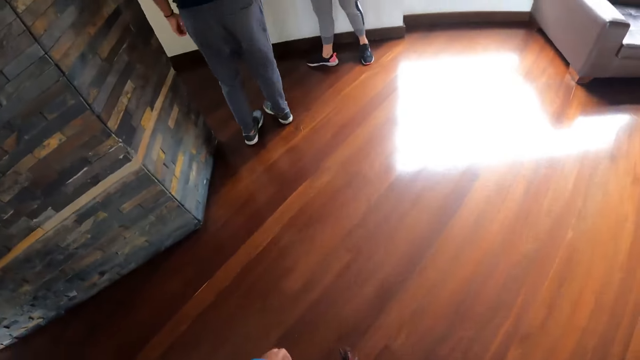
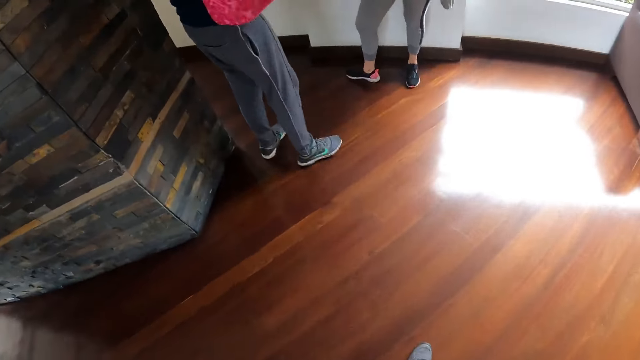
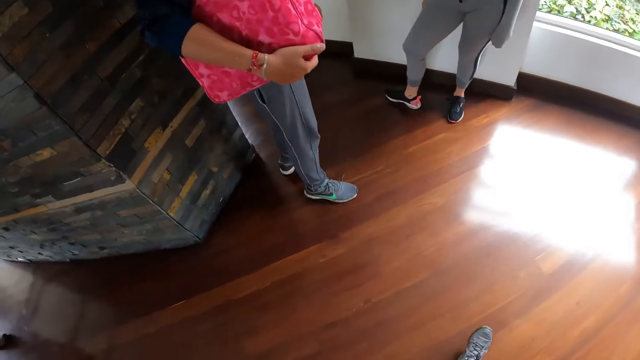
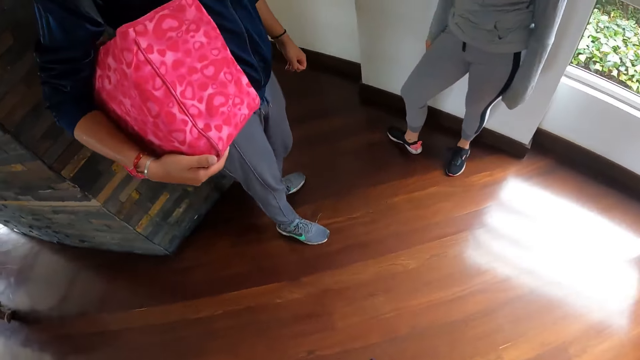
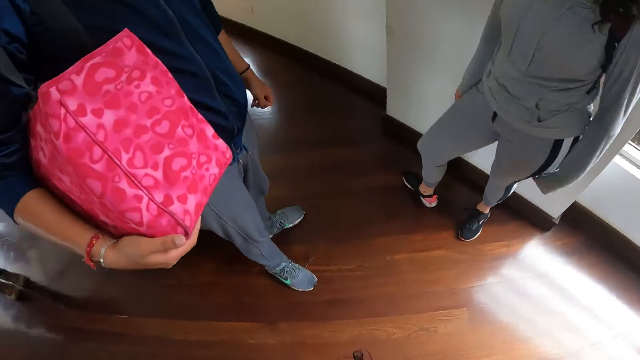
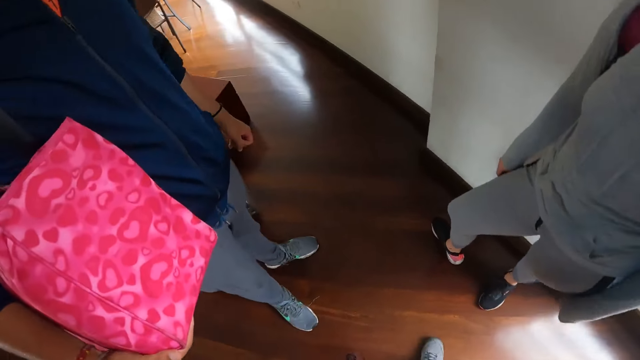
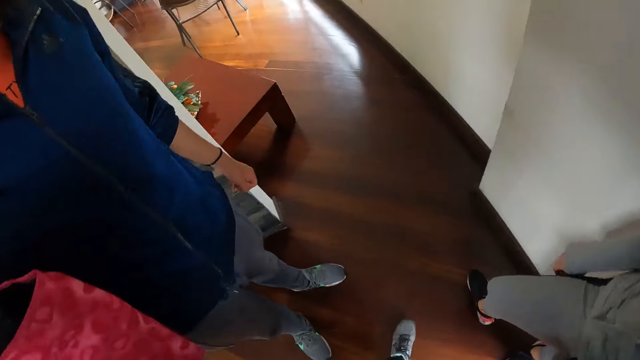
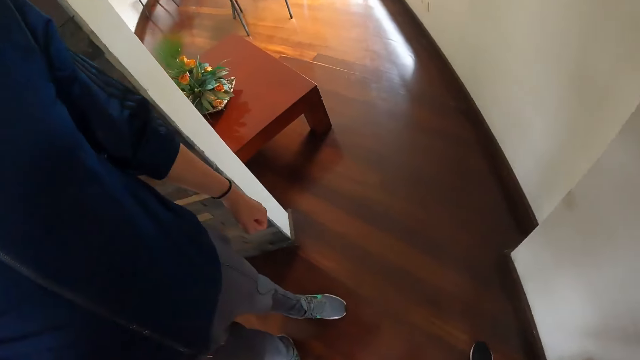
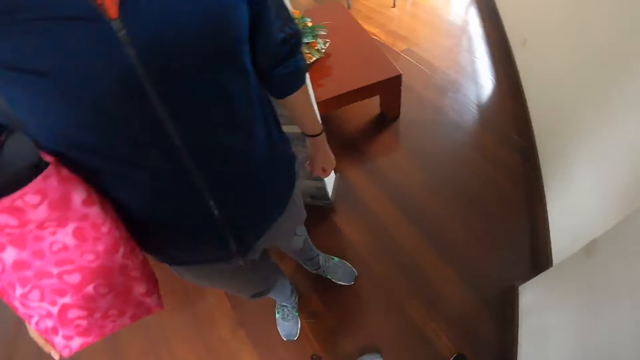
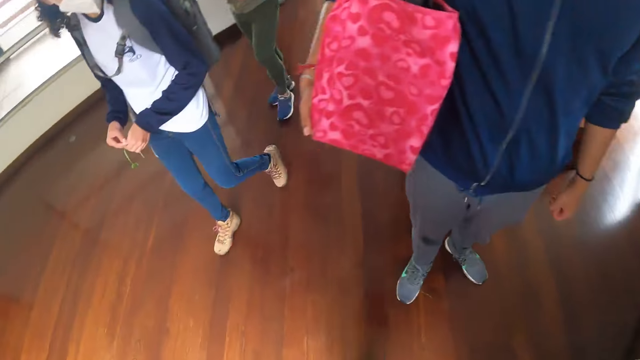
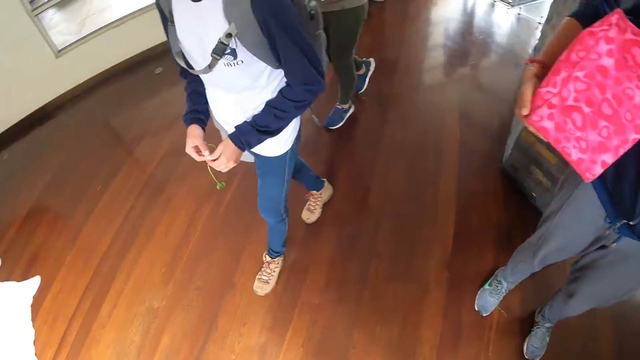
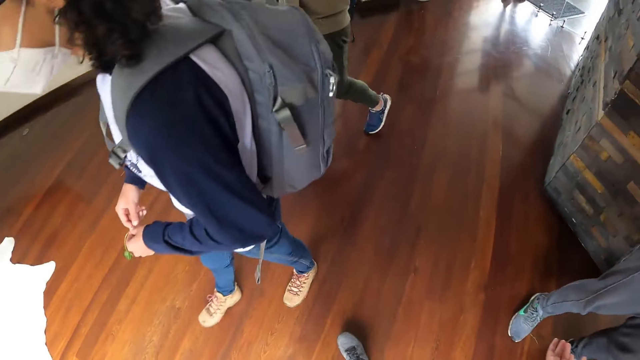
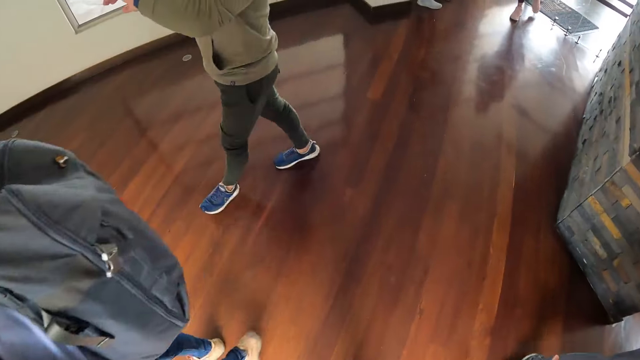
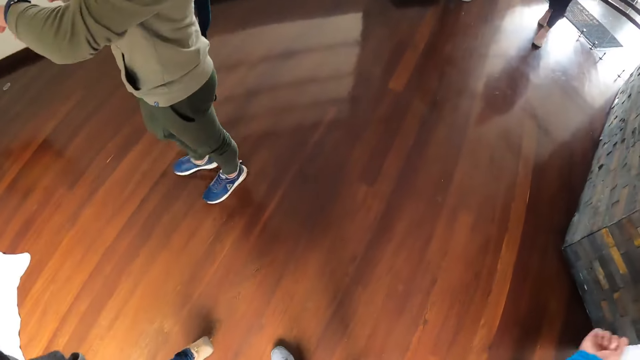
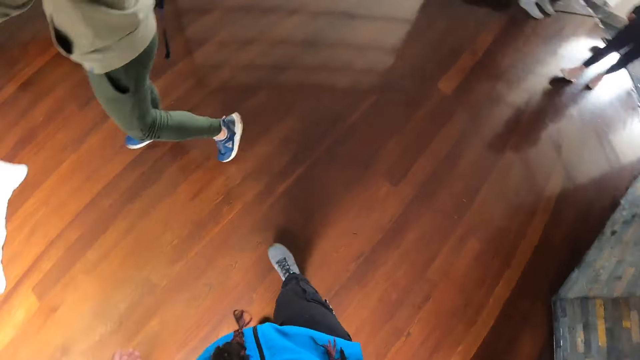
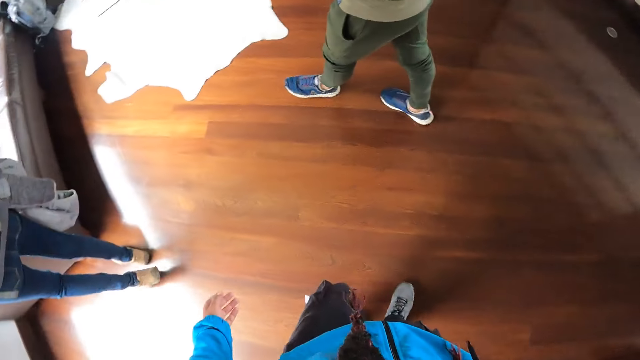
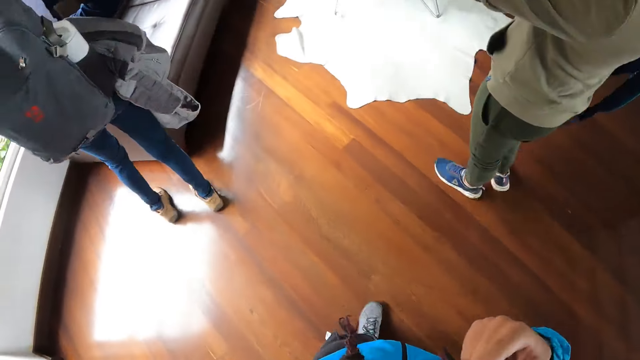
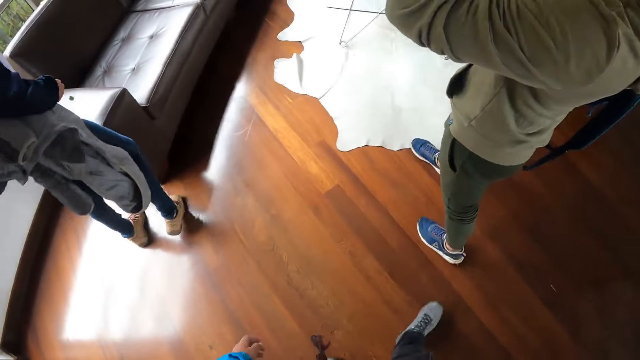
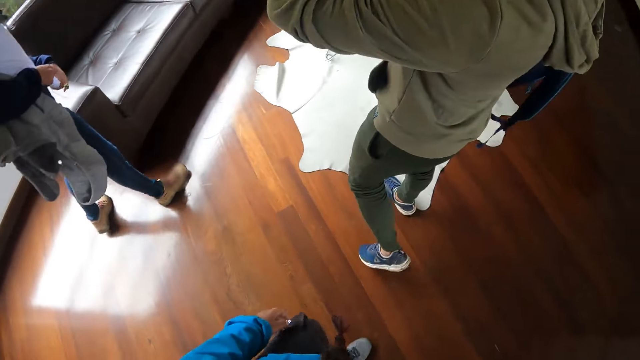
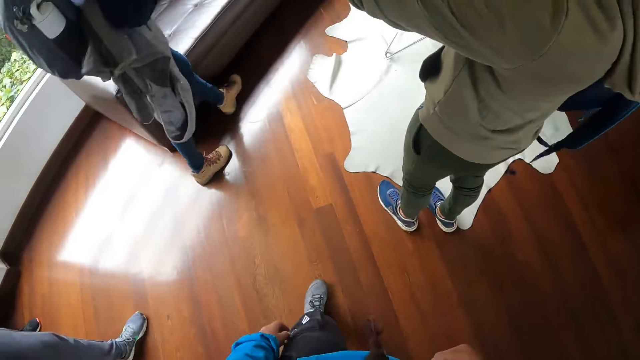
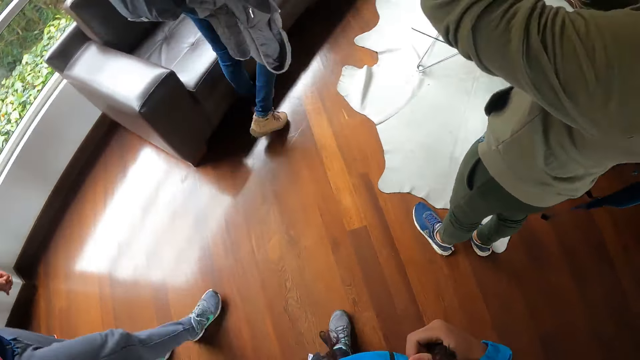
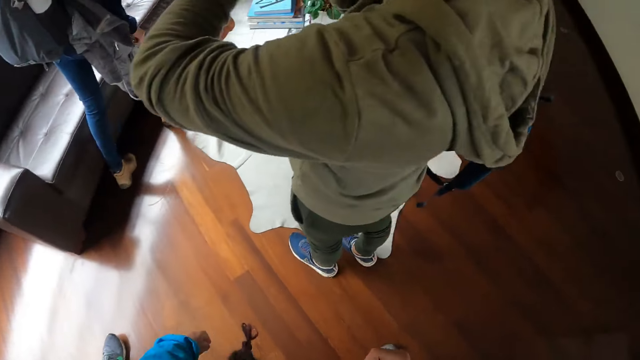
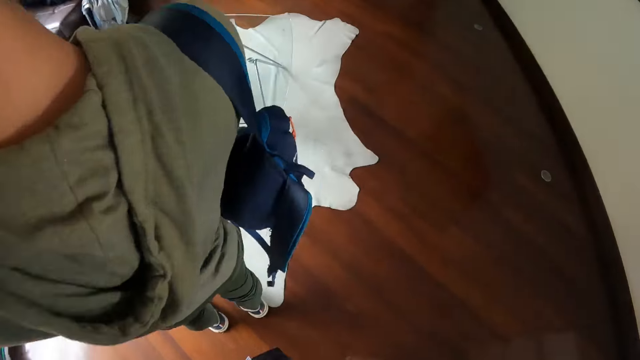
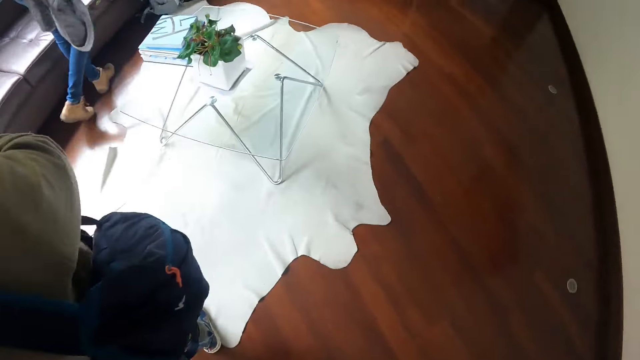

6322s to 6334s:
A lady walks in the building. The camera wearer walks in the building.

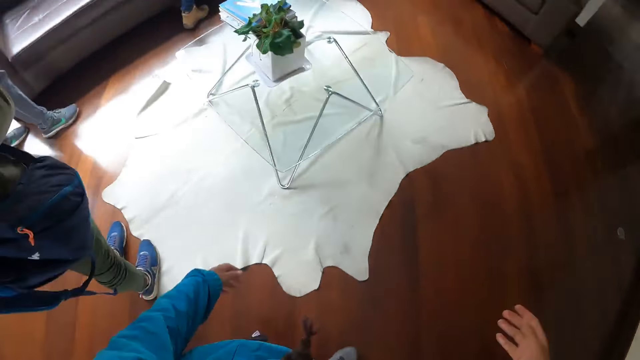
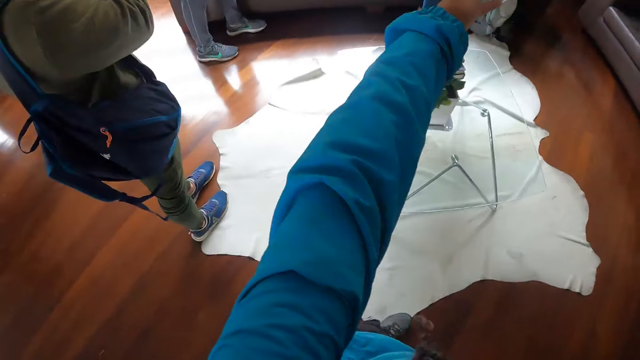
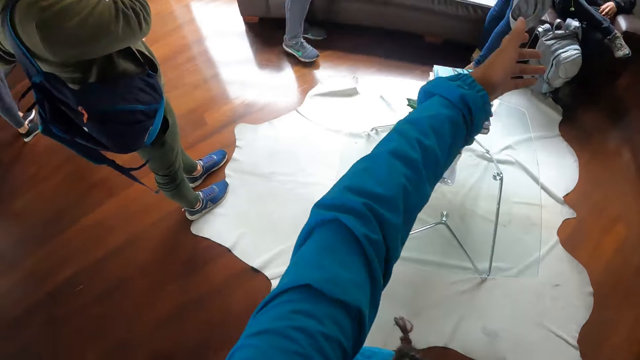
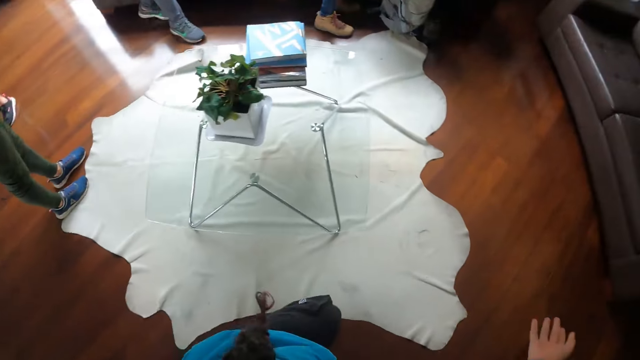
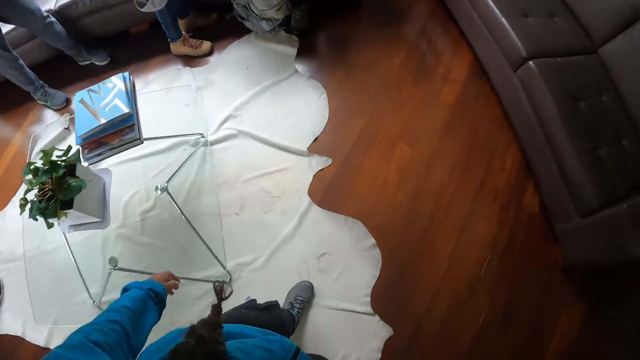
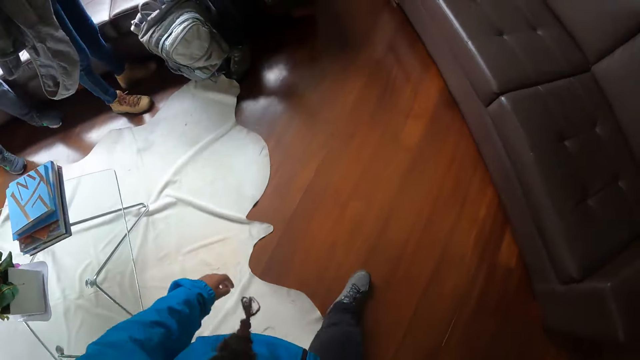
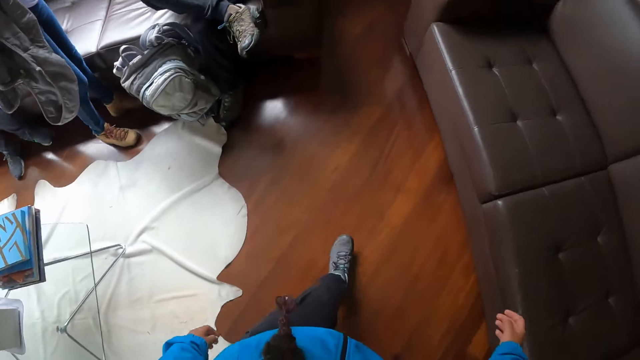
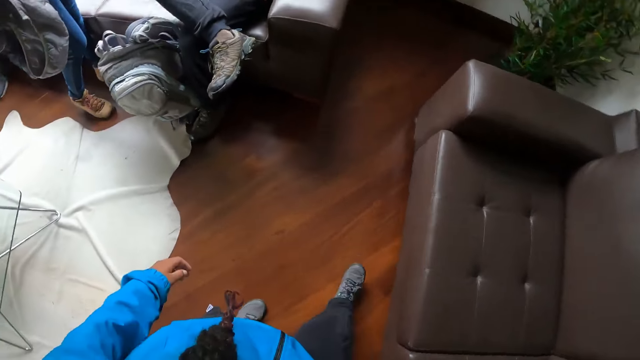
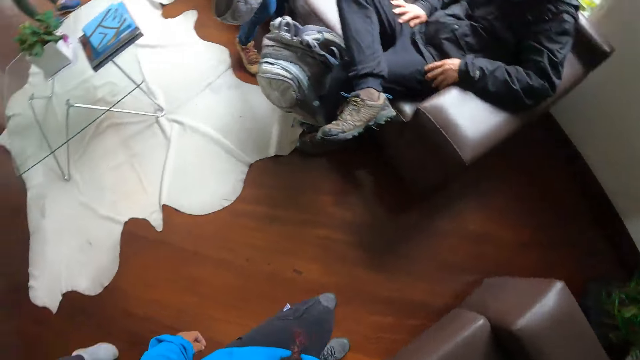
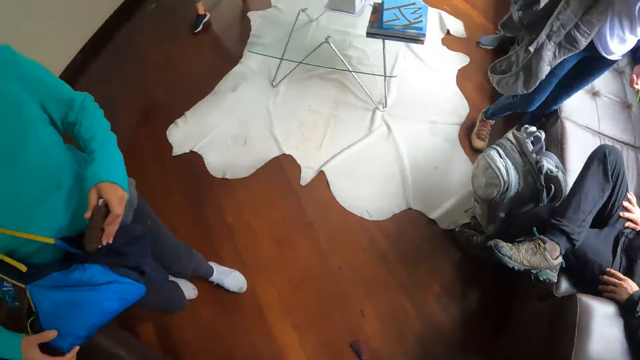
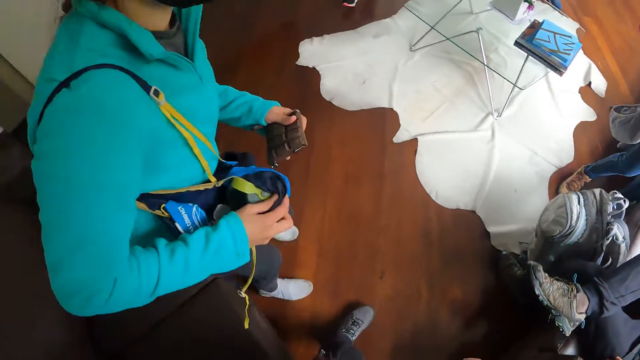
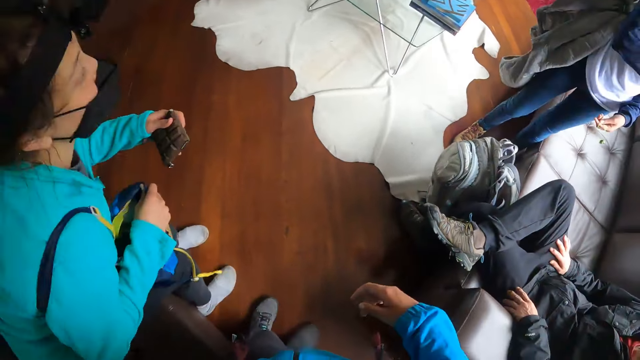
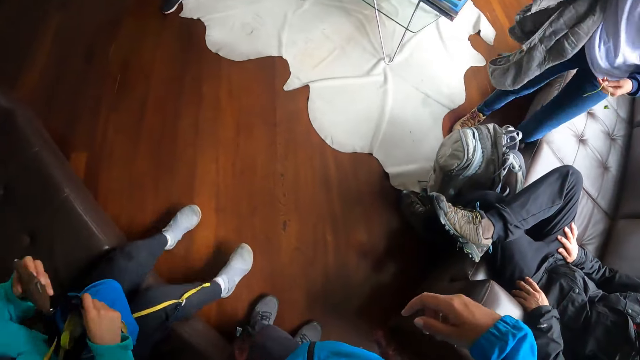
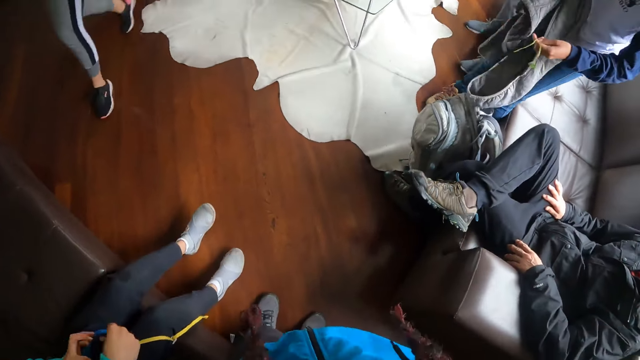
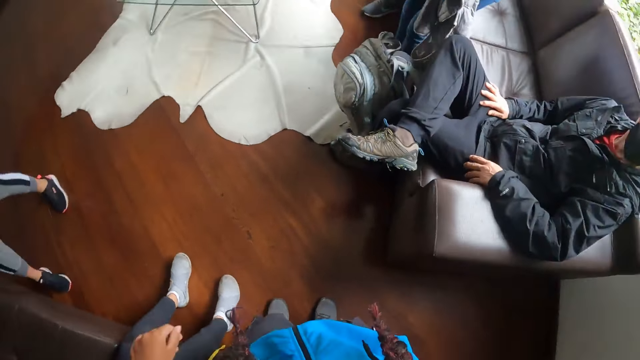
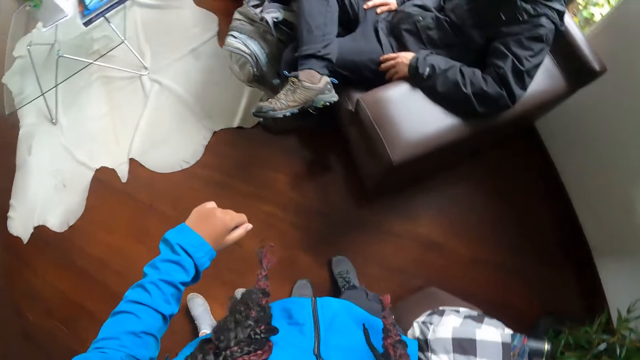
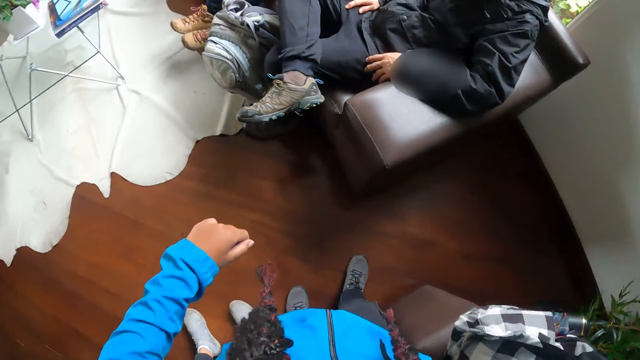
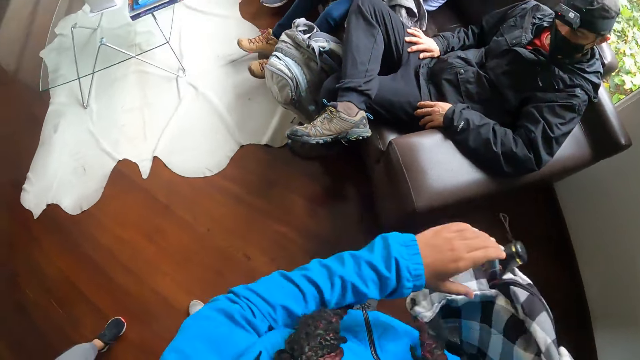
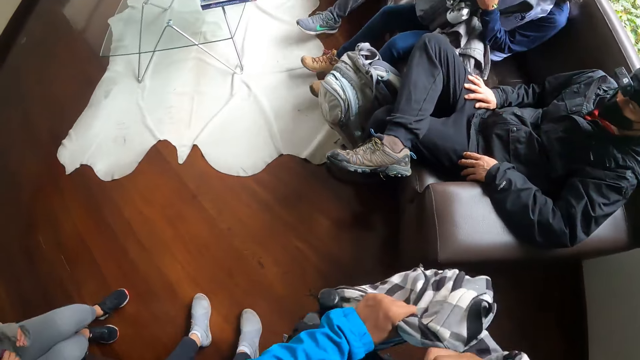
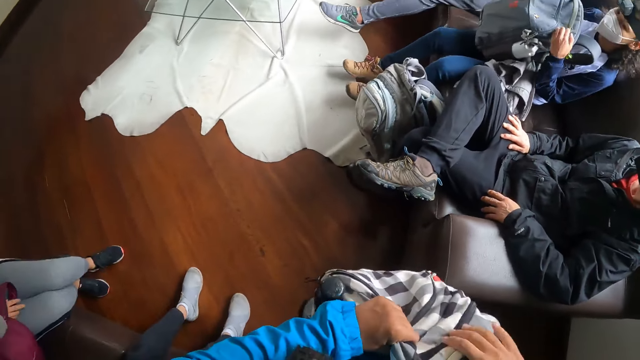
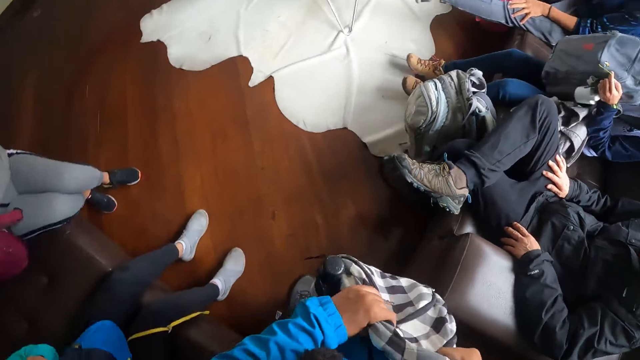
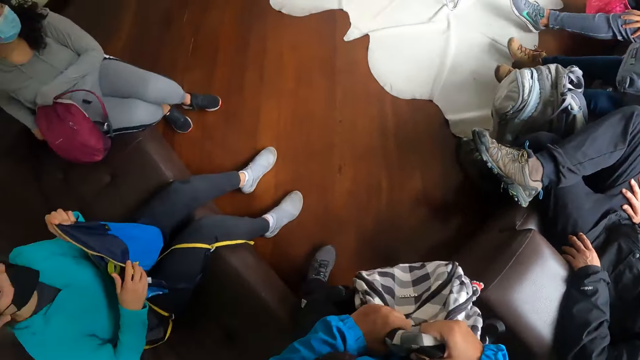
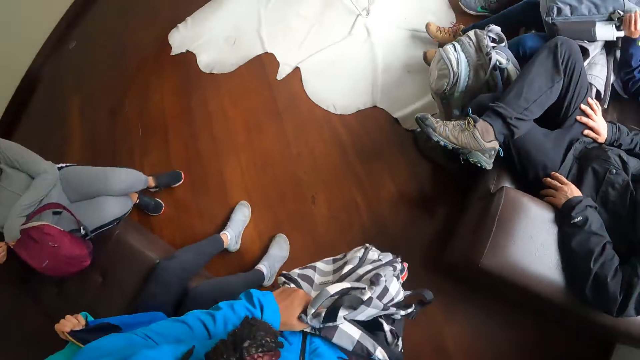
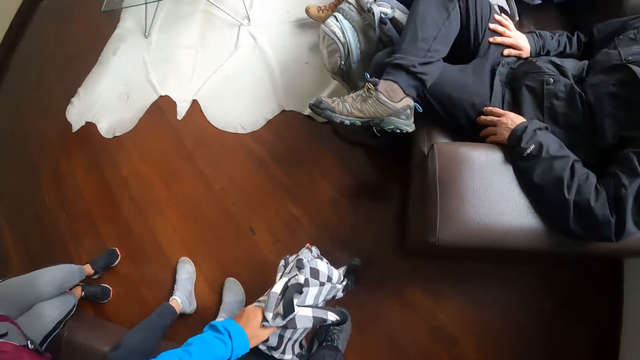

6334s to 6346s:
The camera wearer interacts with the friends. A woman sits on a chair. A man sits on the couch. The camera wearer moves a bag on the chair with her hands to the left hand. Another woman moves a bag on the chair with her hands. The other woman opens the bag with her right hand.
